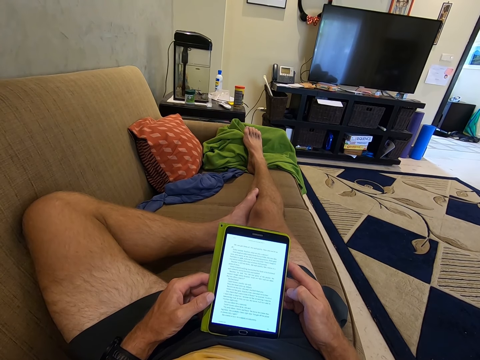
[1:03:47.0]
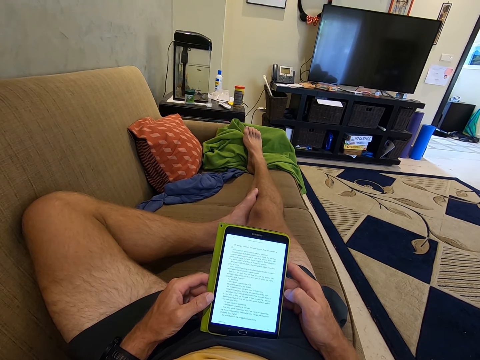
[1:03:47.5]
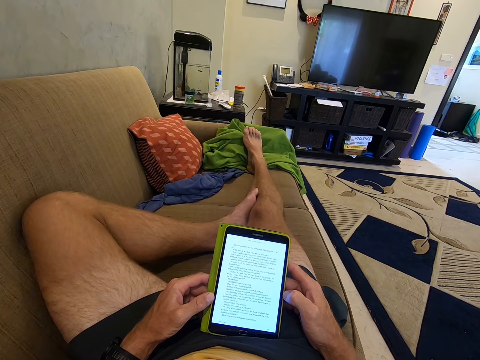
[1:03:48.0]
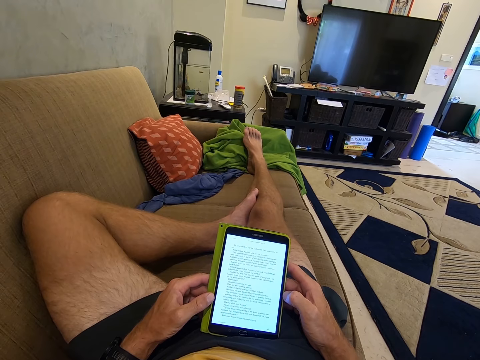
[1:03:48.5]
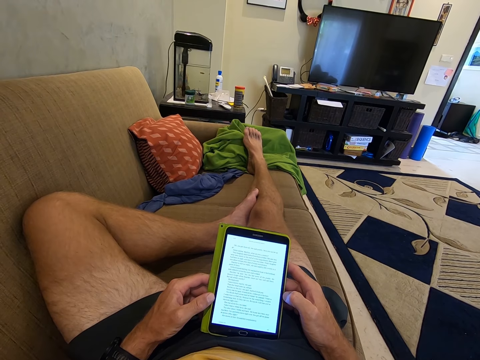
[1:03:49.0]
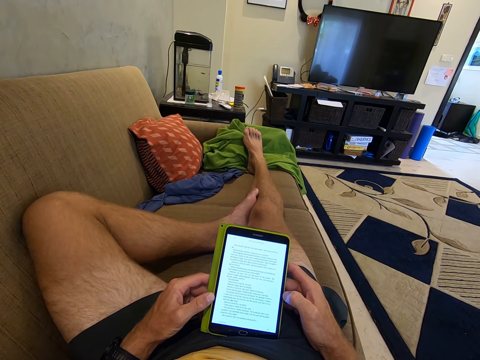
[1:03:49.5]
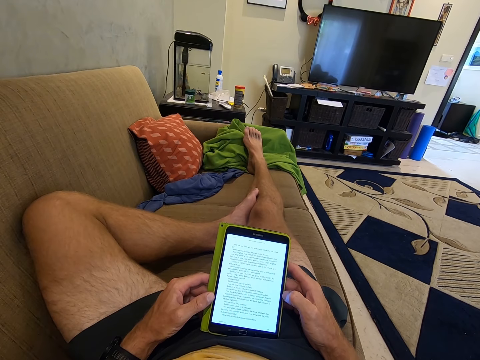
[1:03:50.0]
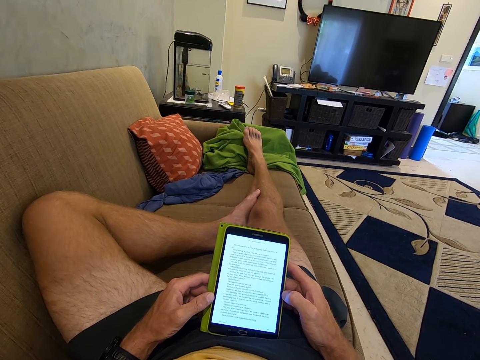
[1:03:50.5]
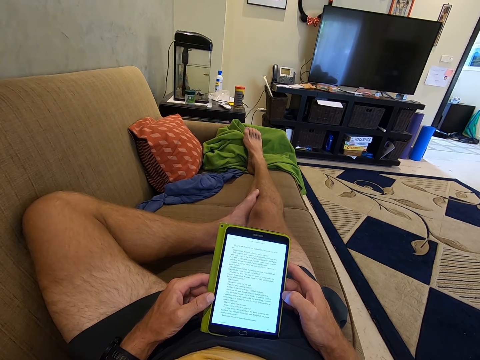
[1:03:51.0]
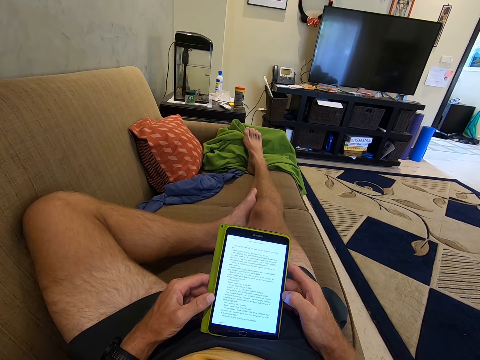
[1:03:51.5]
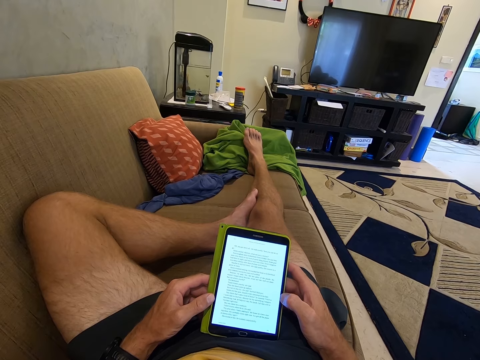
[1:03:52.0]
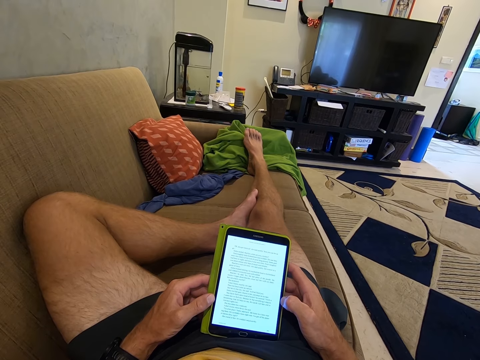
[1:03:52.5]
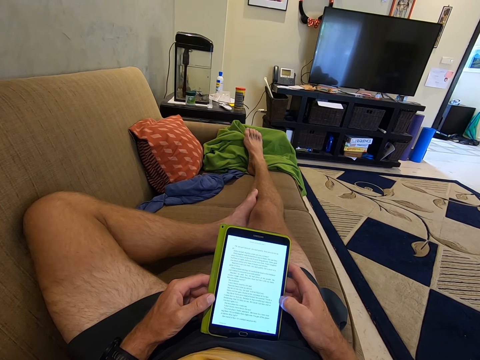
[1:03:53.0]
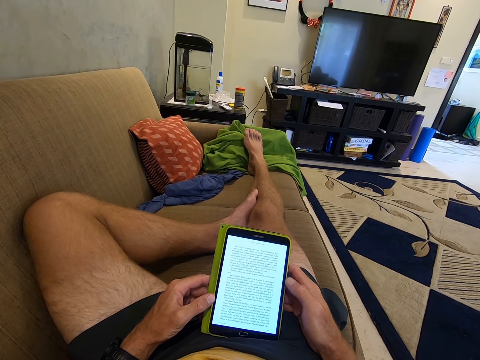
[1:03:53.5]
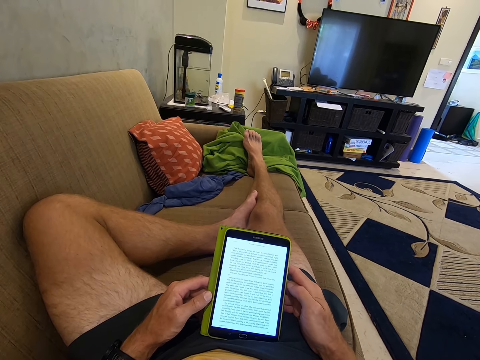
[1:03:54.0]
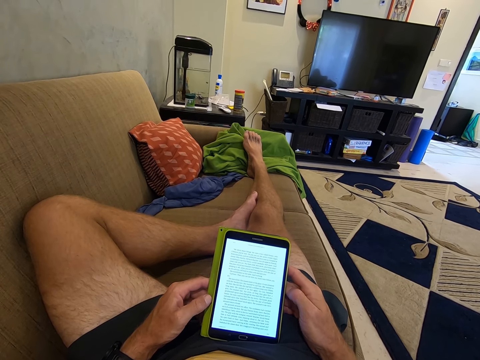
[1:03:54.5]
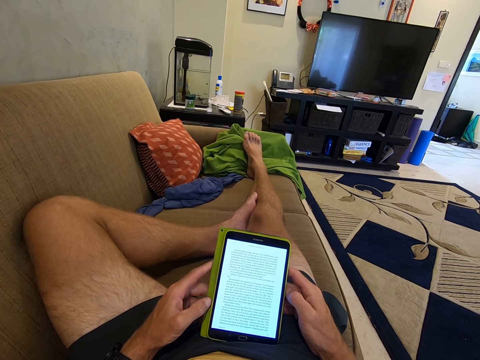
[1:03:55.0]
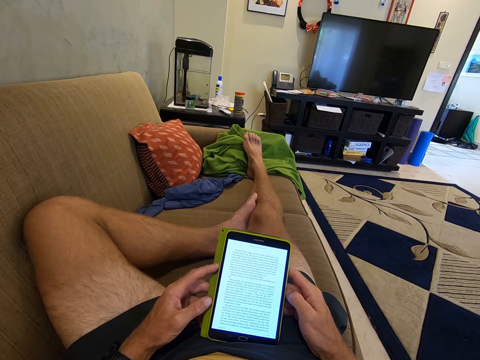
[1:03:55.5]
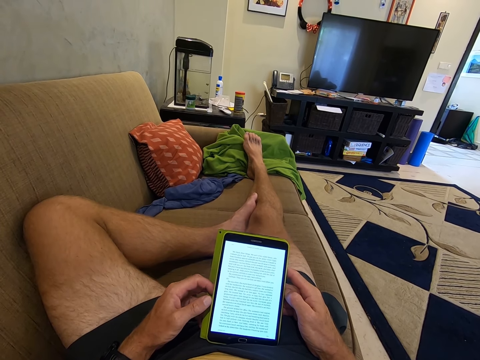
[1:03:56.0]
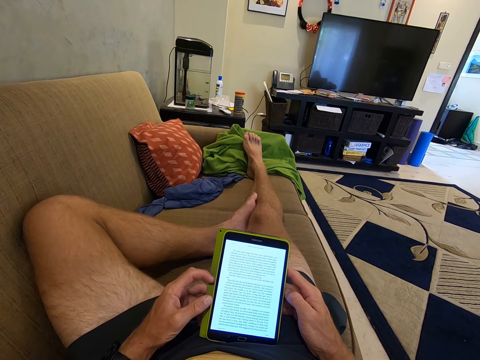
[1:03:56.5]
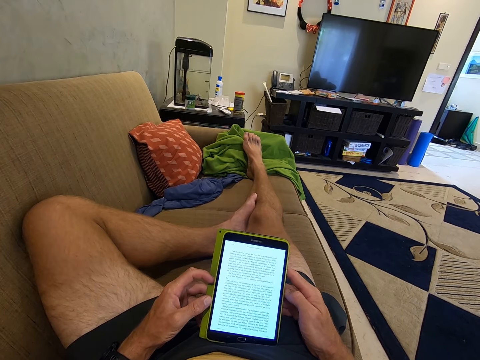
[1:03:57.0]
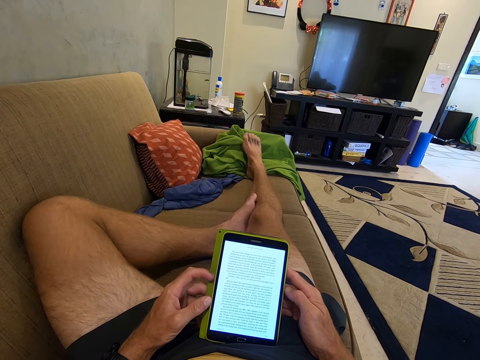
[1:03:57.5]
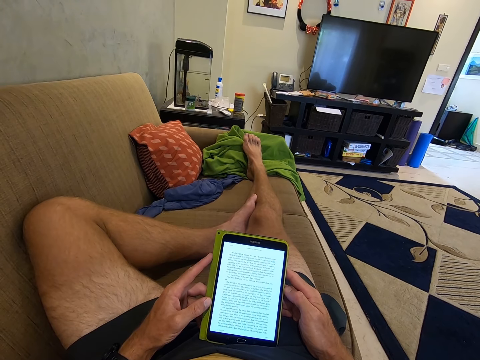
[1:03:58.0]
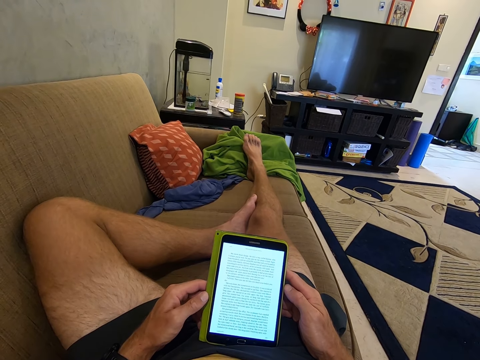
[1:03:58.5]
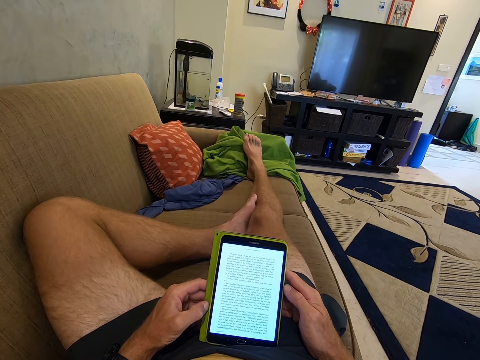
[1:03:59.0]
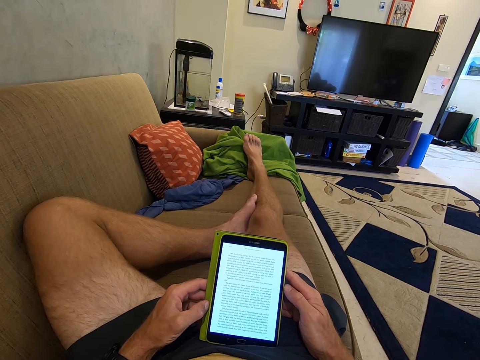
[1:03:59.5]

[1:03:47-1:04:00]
The camera wearer scrolls up on the tablet with the thumb. They read on the tablet screen.

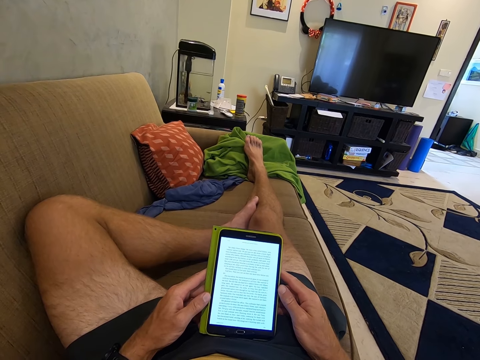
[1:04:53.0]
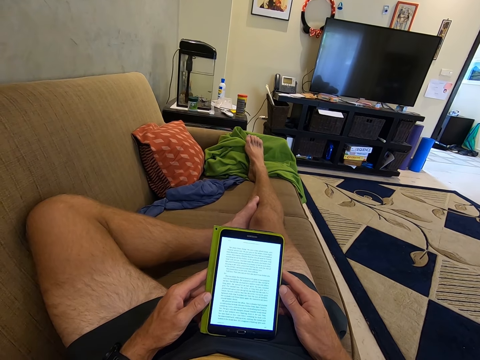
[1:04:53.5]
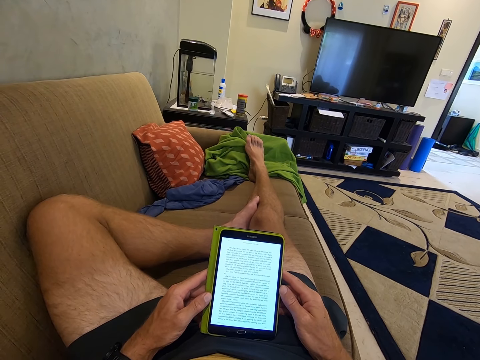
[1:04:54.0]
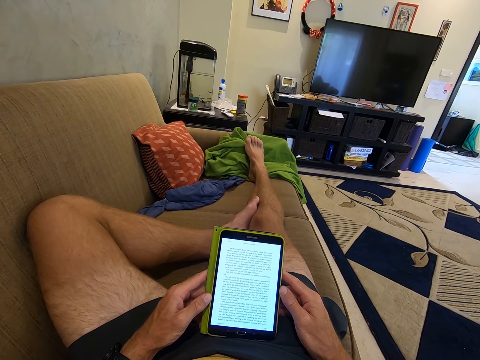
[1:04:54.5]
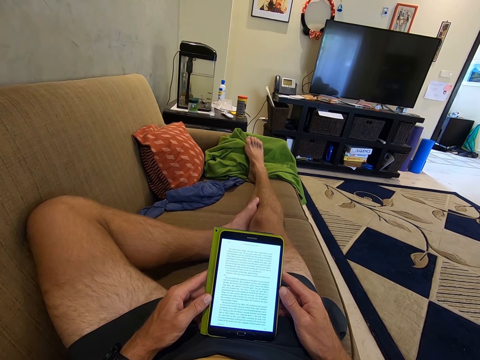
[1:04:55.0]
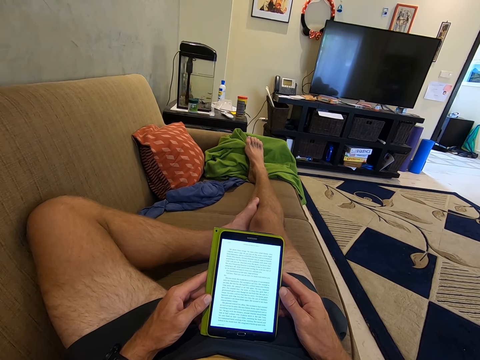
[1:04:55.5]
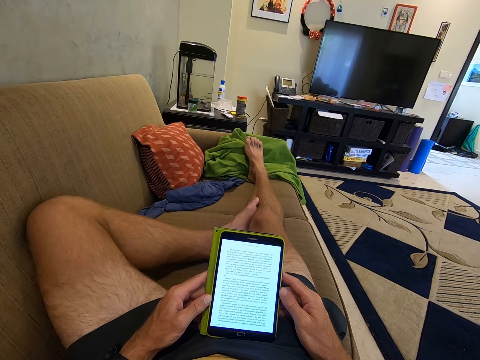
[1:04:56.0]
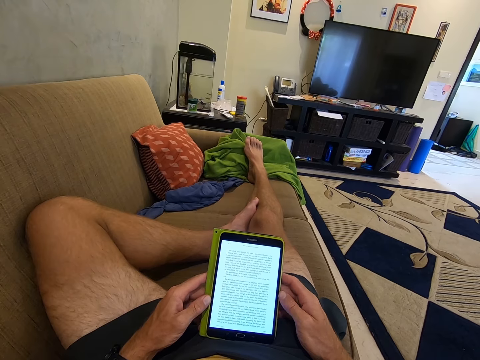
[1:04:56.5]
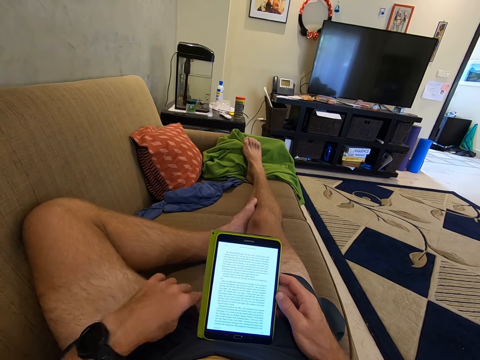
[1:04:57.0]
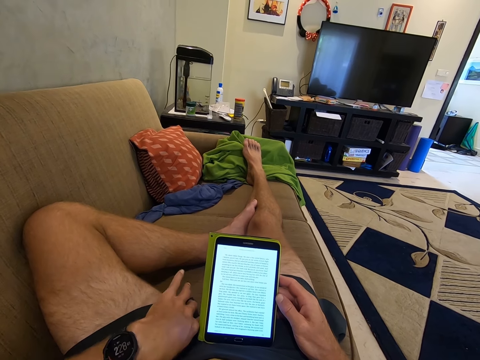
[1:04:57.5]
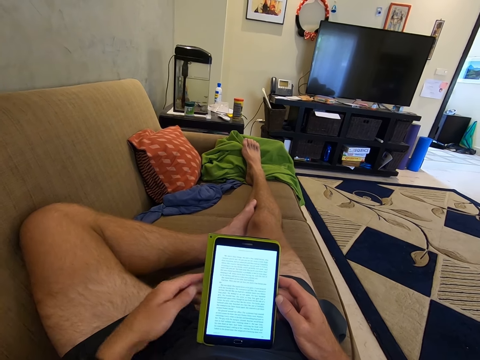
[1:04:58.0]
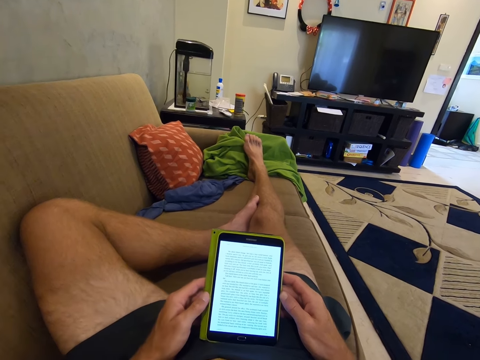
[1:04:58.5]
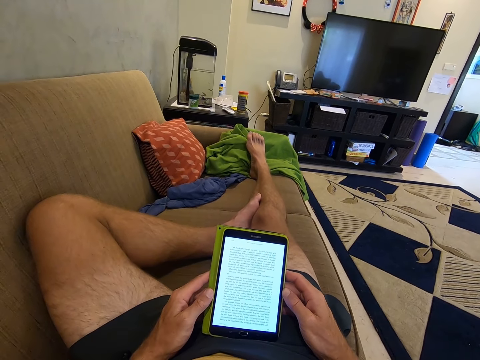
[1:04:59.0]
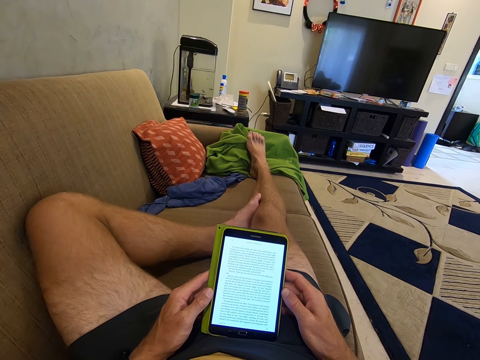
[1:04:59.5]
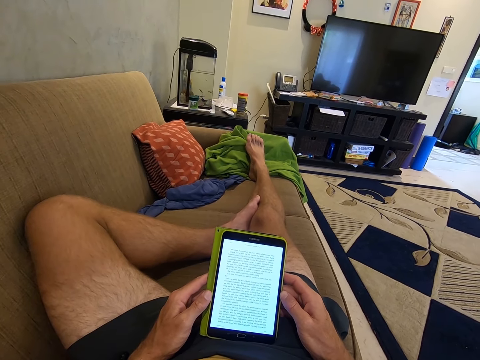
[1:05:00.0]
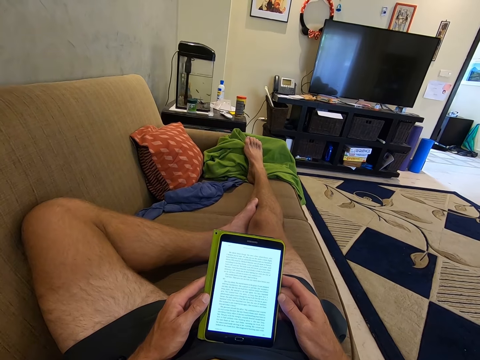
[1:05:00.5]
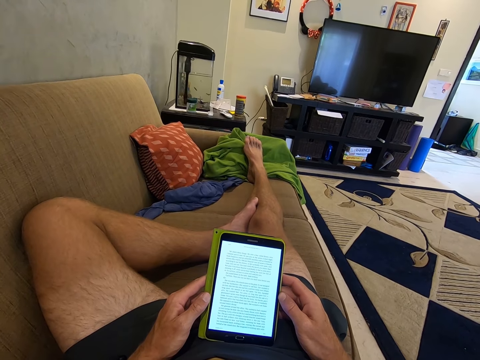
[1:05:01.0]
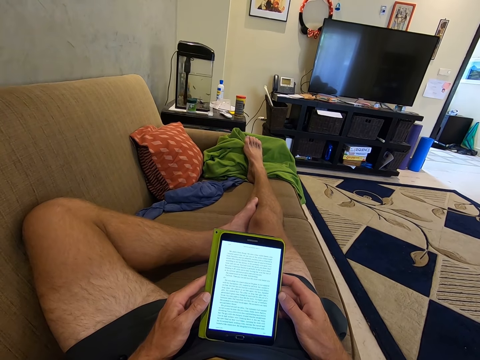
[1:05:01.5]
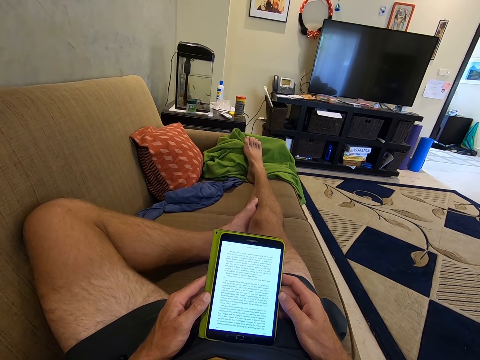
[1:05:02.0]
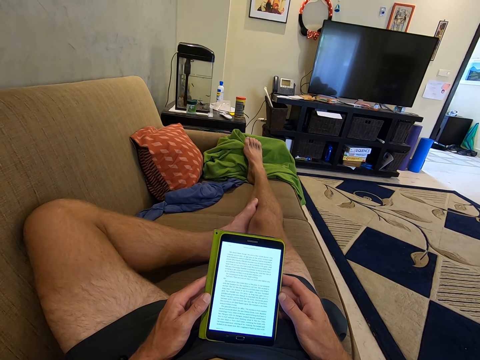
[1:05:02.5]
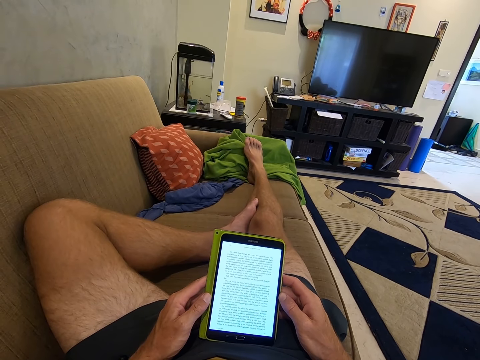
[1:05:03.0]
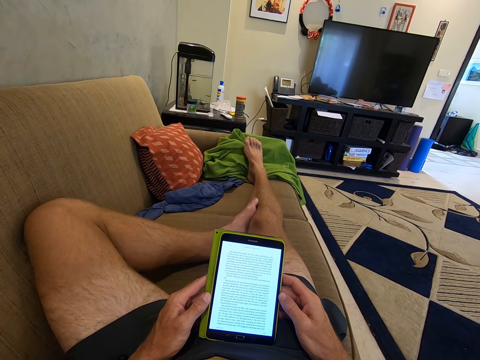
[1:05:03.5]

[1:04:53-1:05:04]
The camera wearer turns his left hand. He reads on the tablet screen.

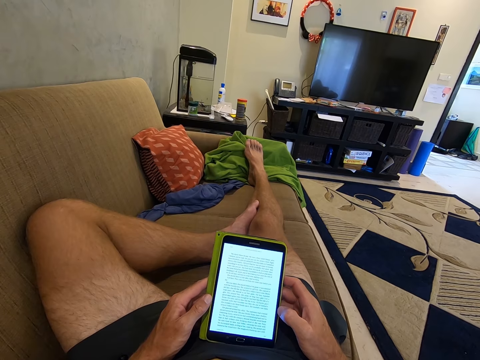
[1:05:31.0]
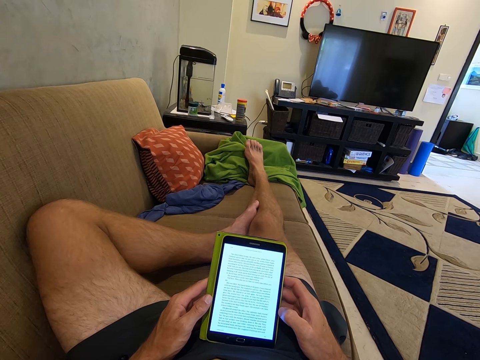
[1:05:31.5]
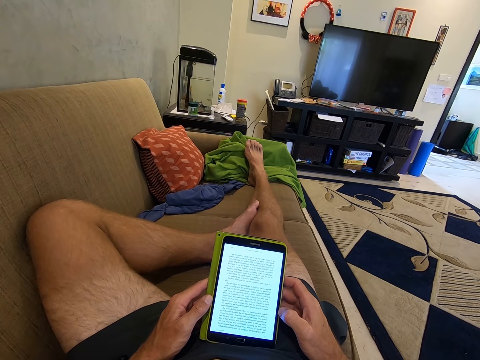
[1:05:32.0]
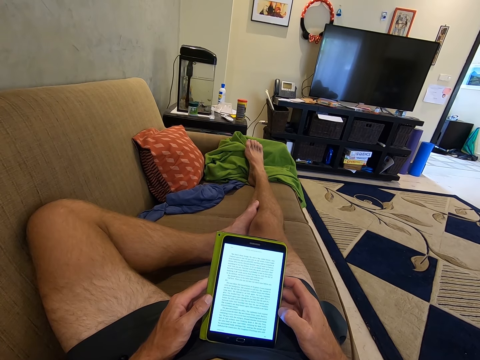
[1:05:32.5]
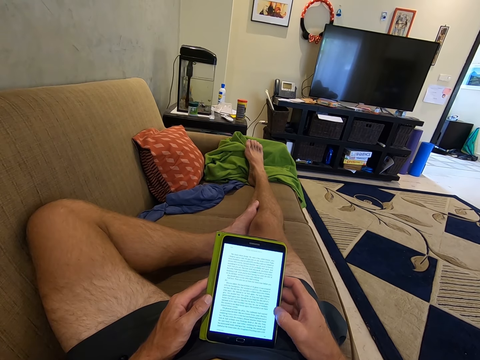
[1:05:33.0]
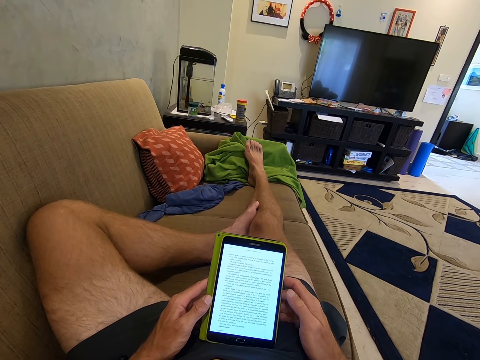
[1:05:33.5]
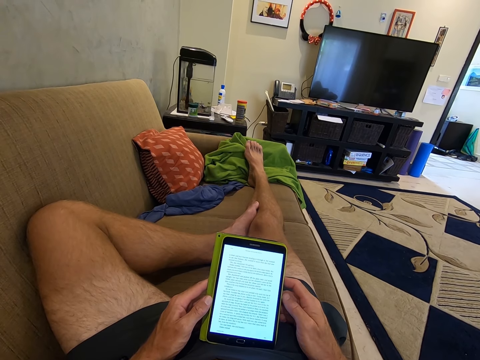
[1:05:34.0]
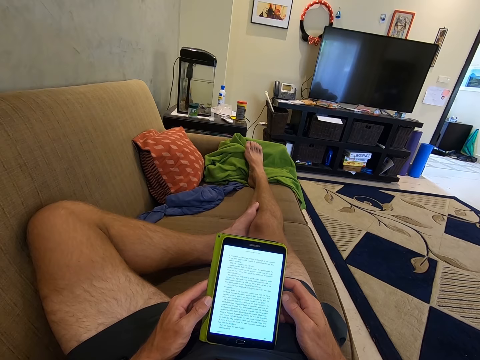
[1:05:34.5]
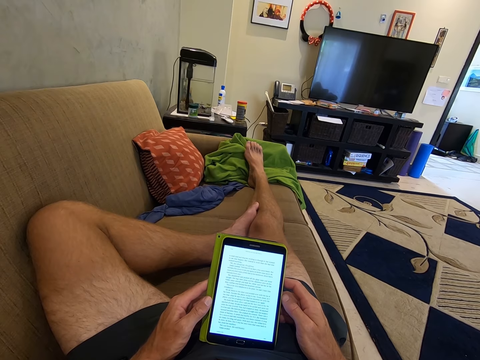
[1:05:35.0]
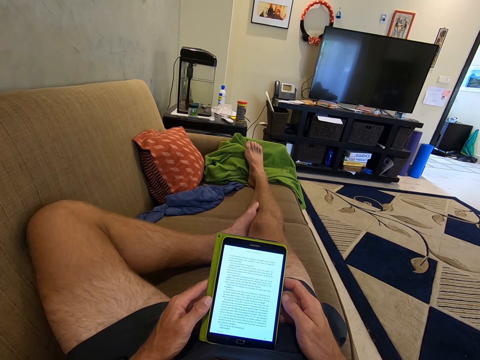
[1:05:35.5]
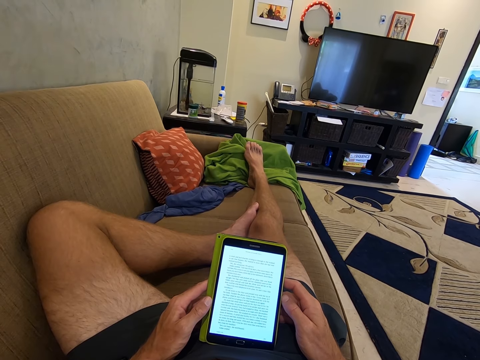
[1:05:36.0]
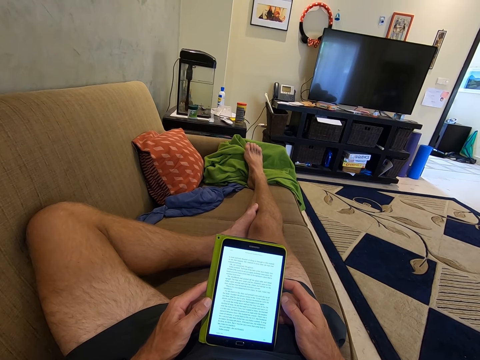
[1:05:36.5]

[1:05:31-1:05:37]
The camera wearer scrolls up on the tablet with the thumb. They read on the tablet screen.
